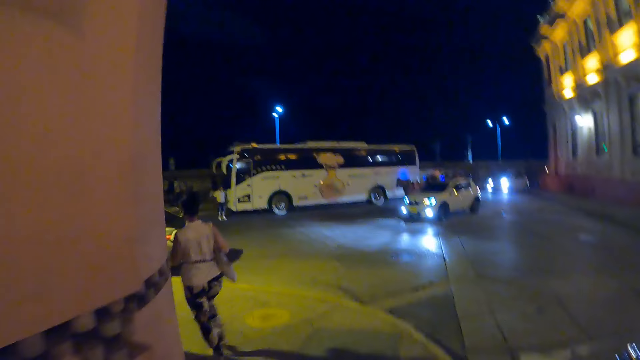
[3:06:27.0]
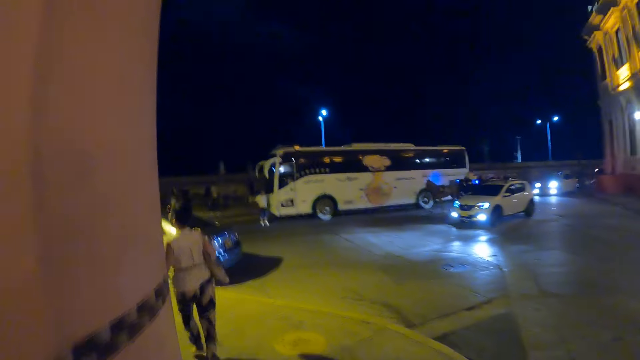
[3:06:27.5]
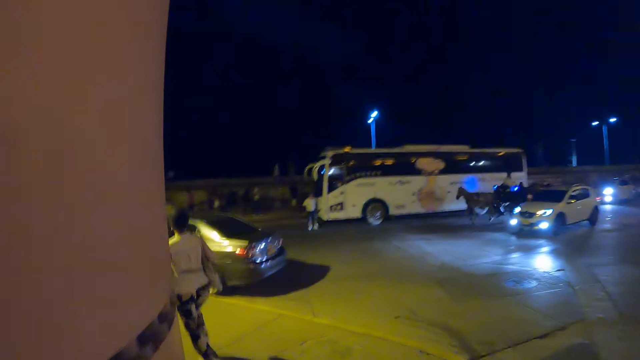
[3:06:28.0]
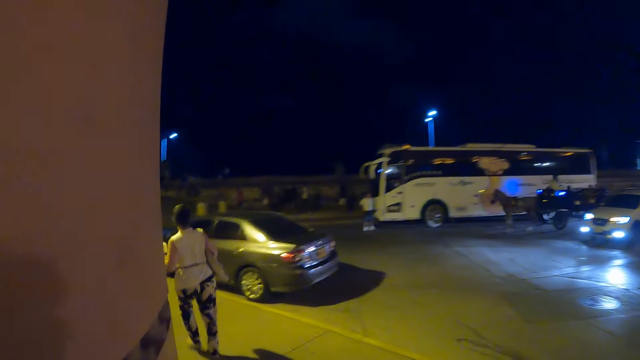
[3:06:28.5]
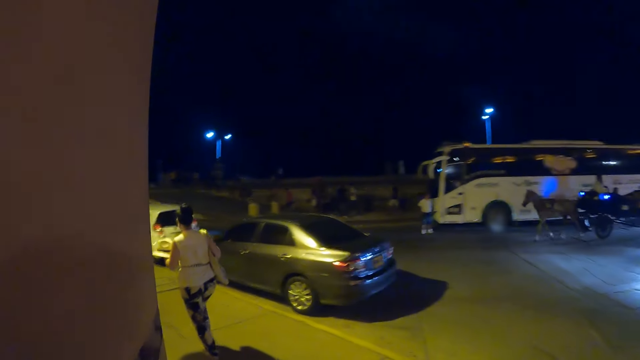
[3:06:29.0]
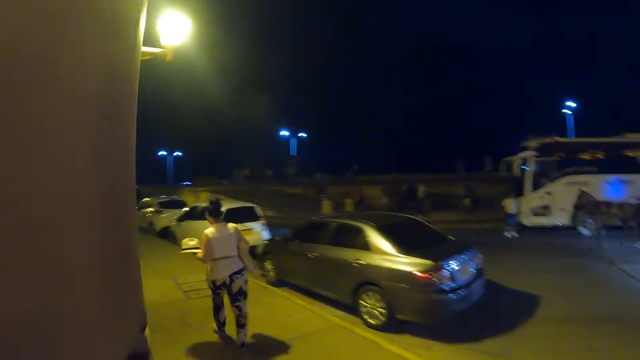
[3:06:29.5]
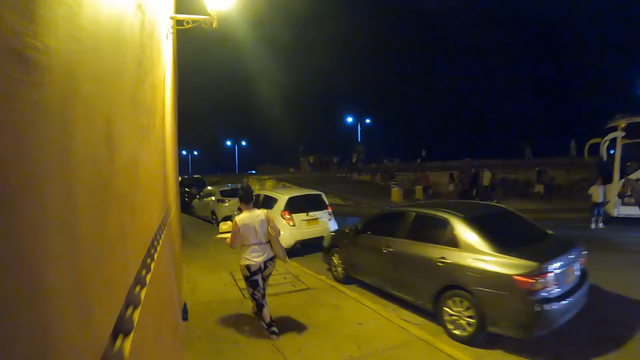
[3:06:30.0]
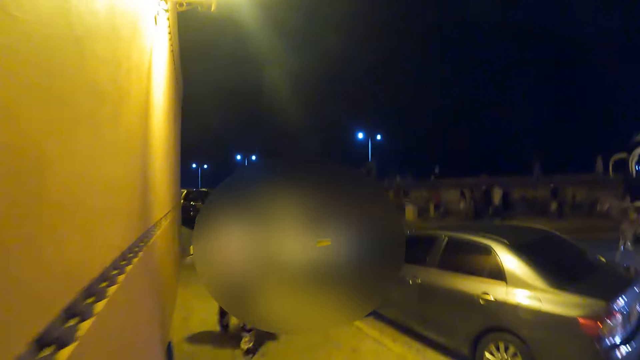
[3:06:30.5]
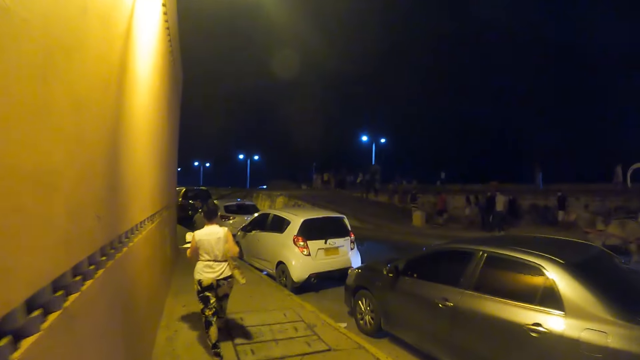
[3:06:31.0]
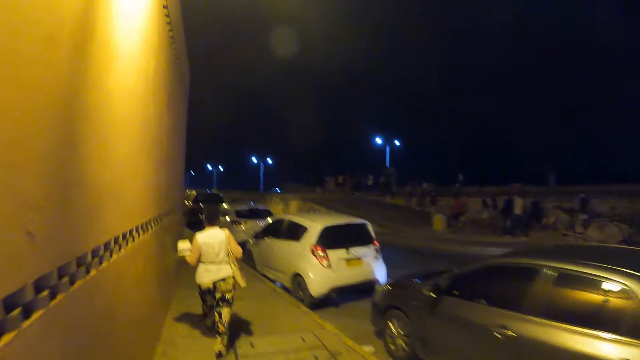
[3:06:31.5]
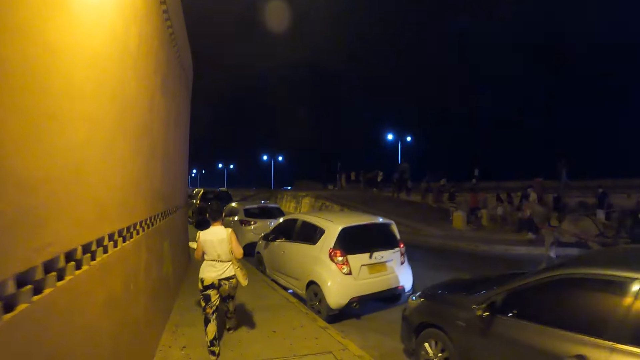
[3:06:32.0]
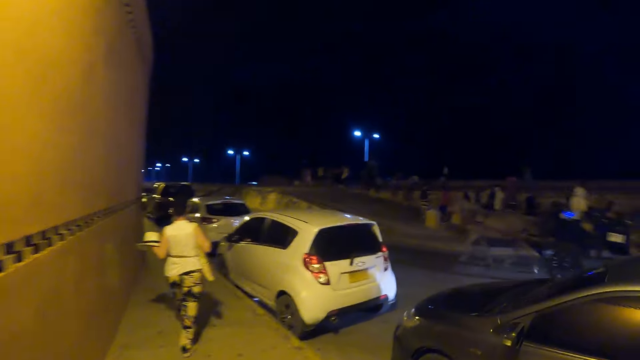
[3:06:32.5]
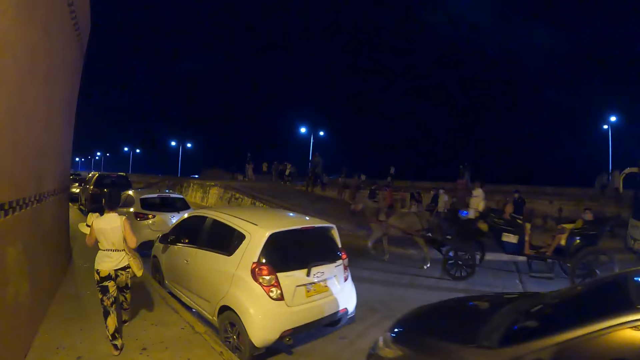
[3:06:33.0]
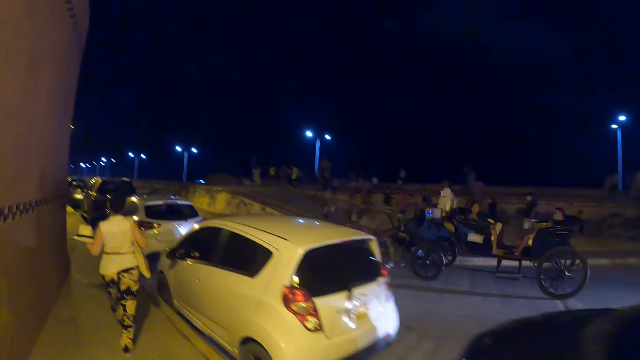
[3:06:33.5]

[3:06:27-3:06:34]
A man rides a horse carriage on the road.

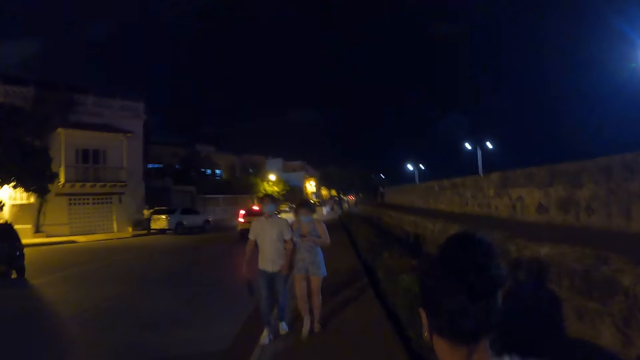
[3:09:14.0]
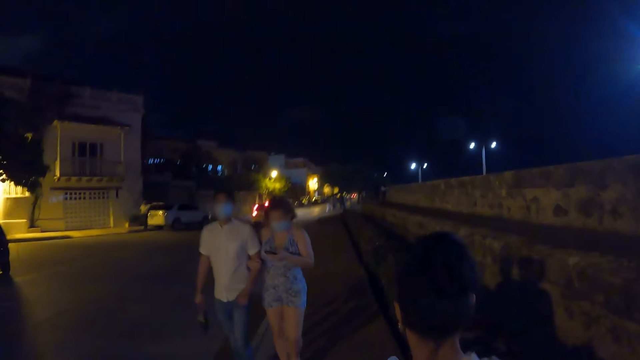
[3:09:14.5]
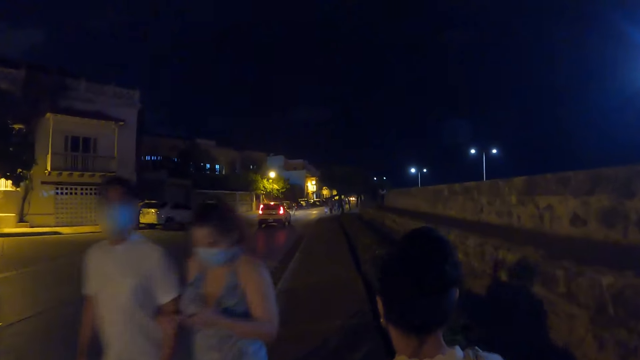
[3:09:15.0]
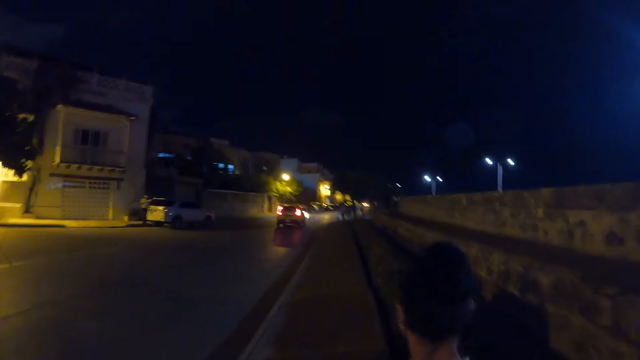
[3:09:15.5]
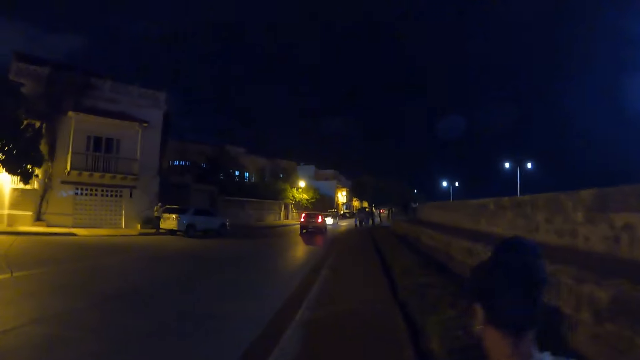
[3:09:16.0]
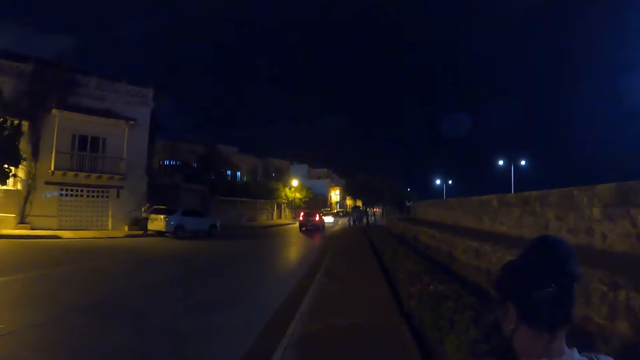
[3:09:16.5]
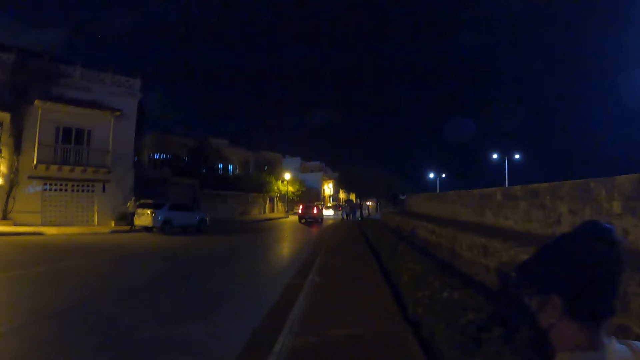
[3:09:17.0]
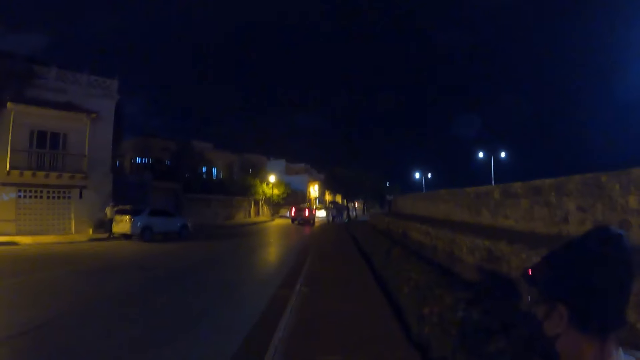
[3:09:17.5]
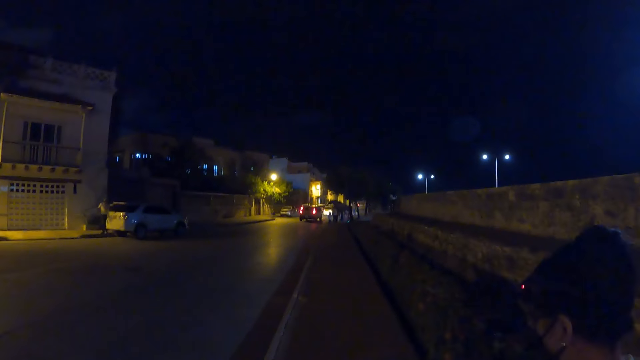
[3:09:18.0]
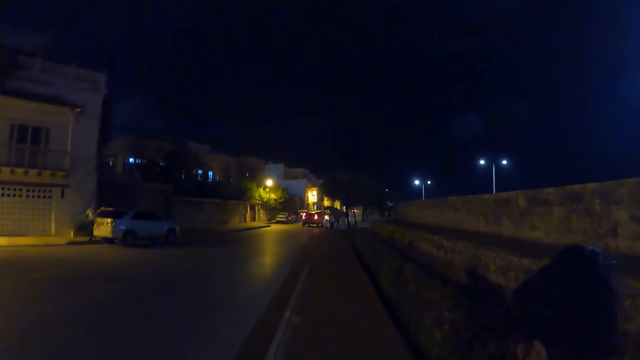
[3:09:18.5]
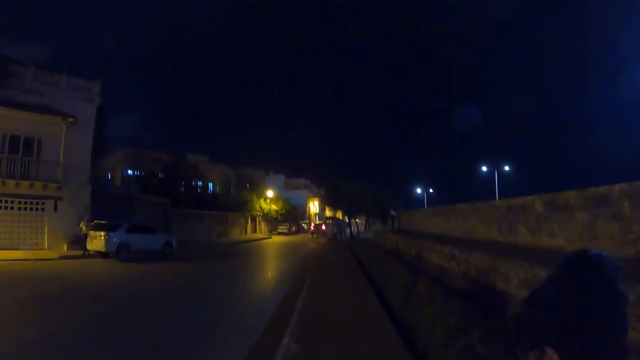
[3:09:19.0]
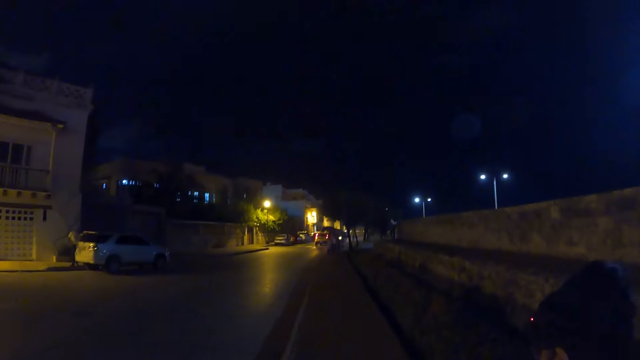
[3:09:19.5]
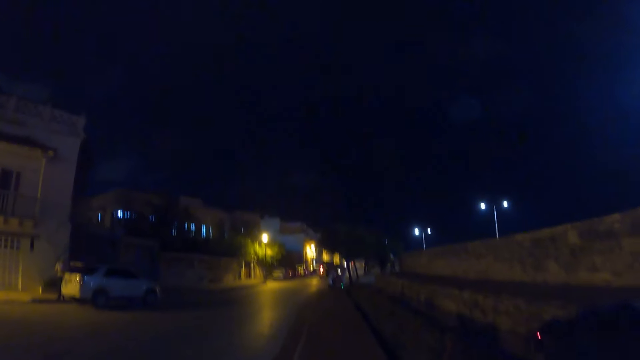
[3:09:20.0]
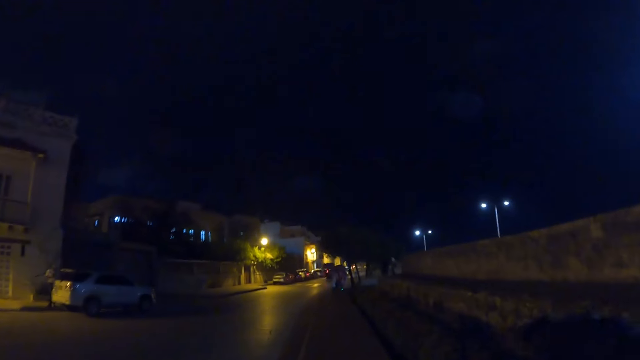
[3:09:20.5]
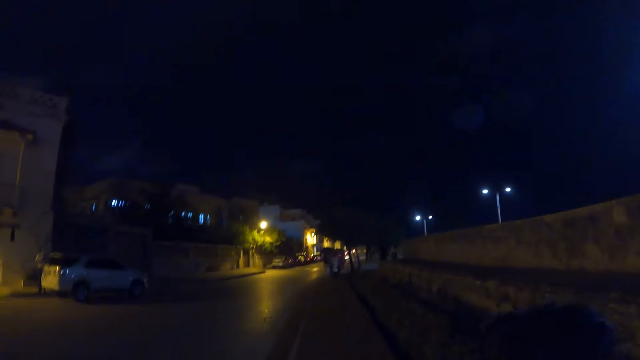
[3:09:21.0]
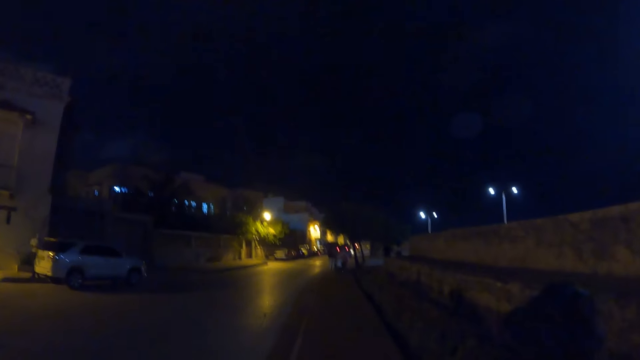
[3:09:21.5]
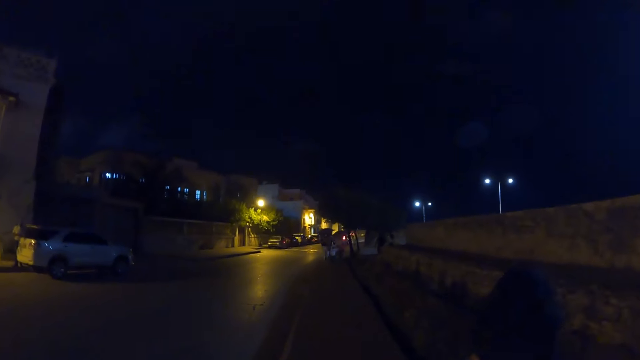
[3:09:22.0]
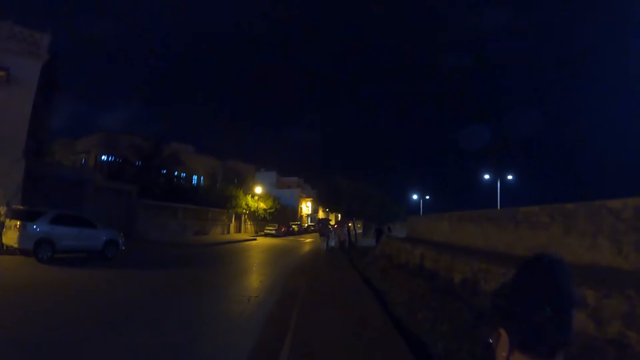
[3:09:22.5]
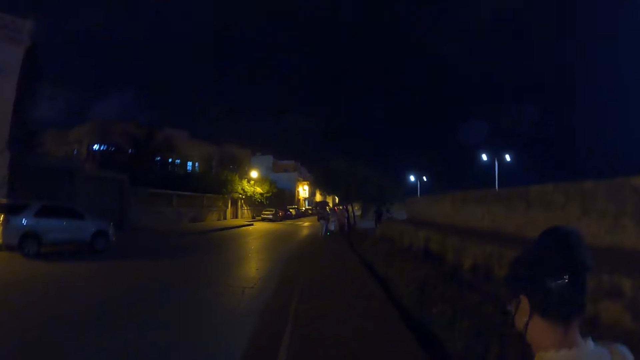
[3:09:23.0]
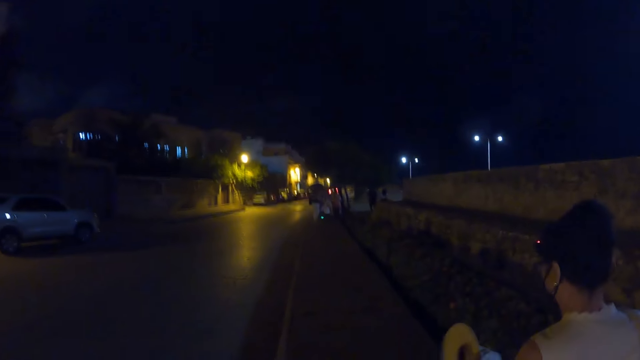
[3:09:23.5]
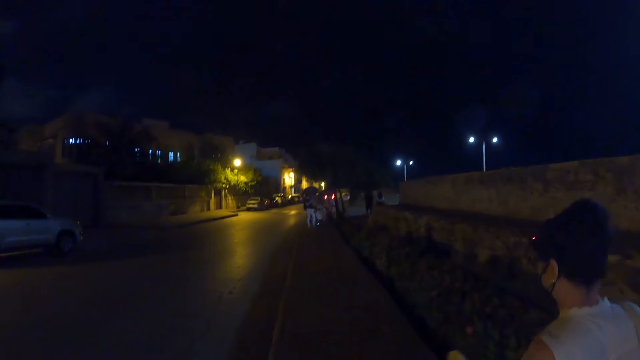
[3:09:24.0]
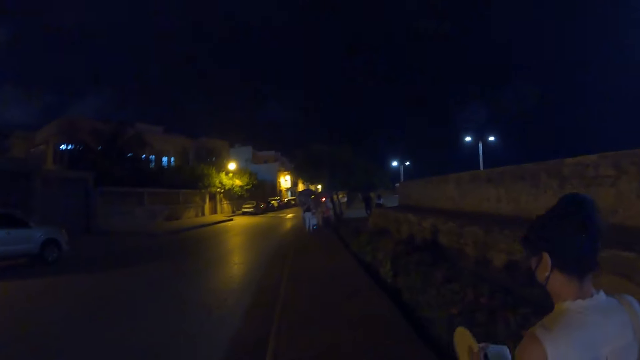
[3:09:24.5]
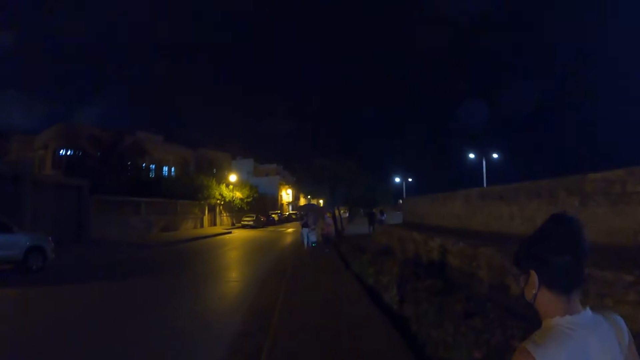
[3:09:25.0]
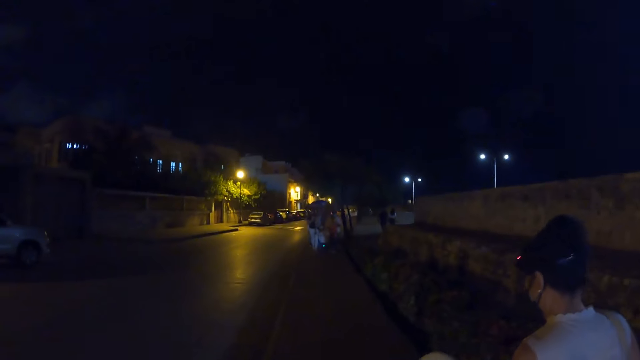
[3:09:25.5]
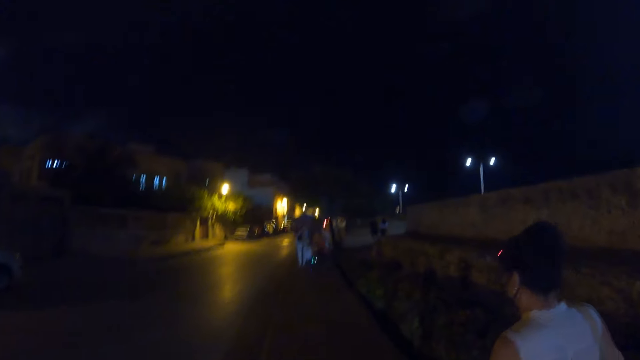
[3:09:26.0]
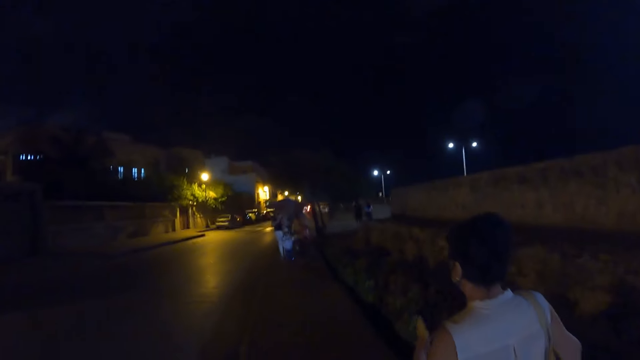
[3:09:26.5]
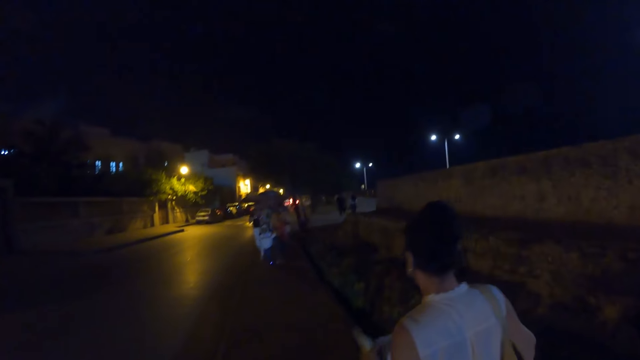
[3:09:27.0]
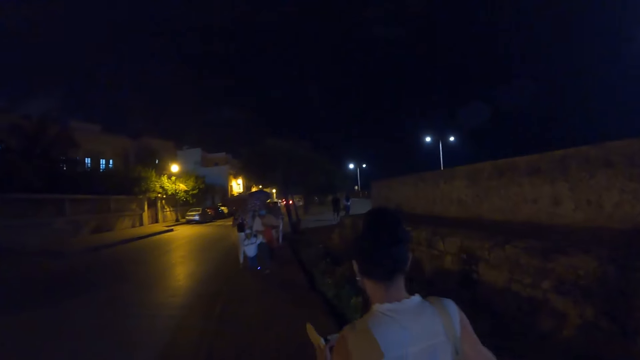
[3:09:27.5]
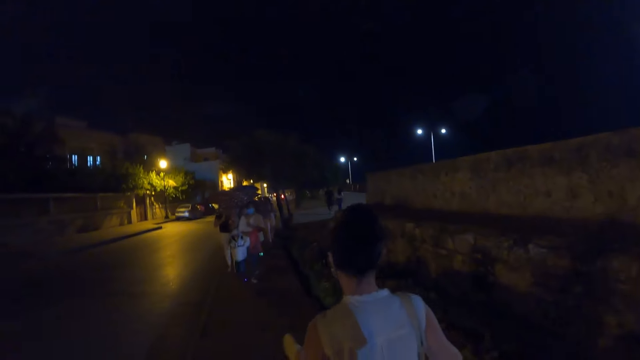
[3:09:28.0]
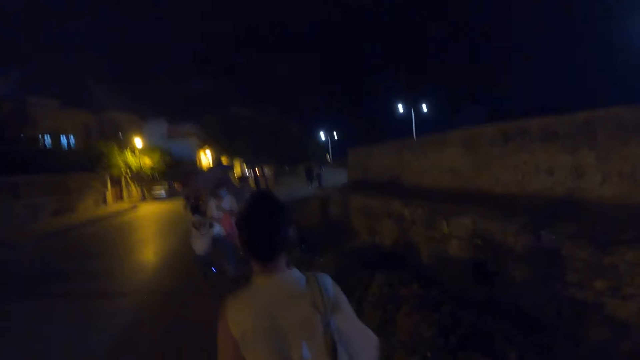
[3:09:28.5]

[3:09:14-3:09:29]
The camera wearer walks past a woman. They walk past a man.
